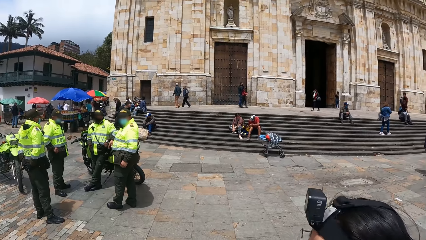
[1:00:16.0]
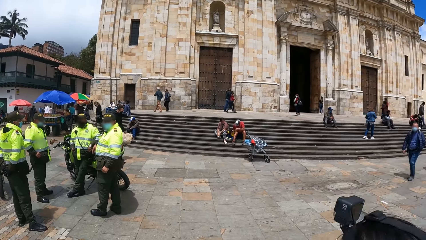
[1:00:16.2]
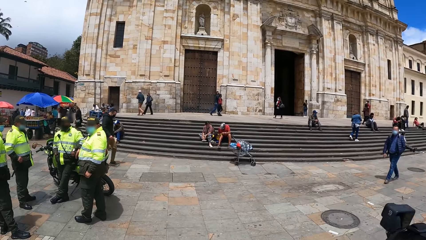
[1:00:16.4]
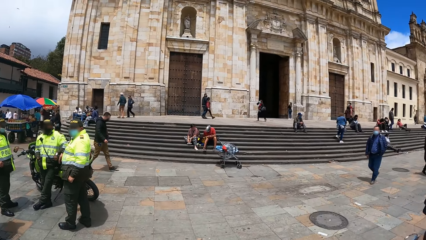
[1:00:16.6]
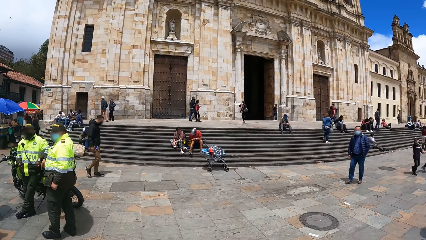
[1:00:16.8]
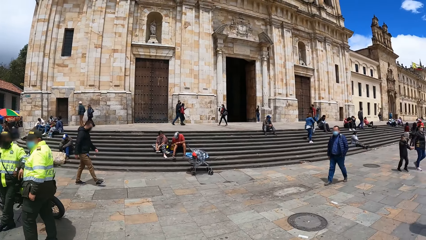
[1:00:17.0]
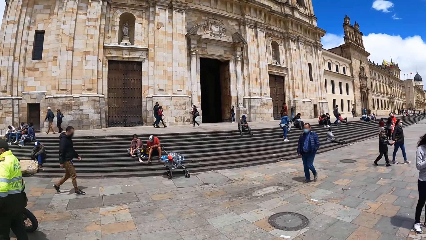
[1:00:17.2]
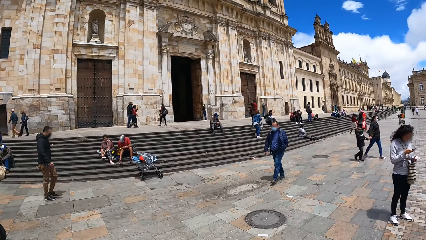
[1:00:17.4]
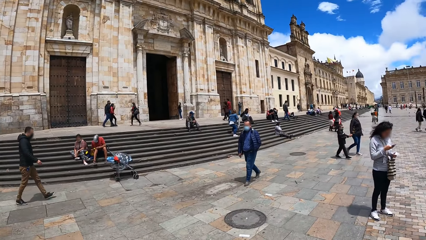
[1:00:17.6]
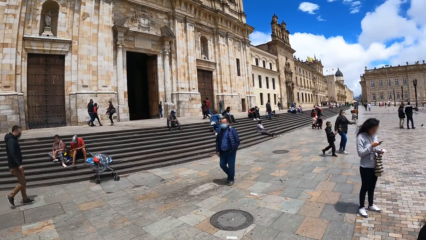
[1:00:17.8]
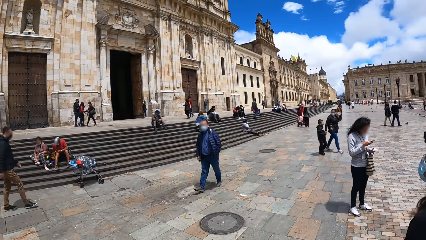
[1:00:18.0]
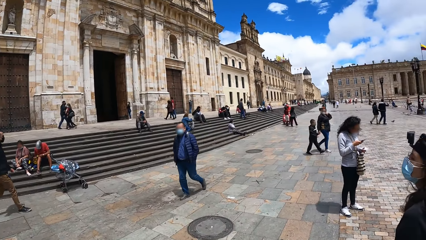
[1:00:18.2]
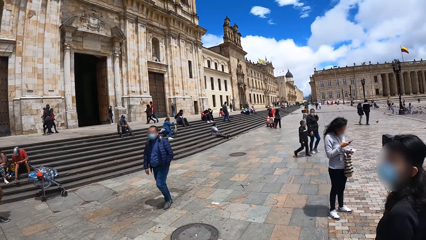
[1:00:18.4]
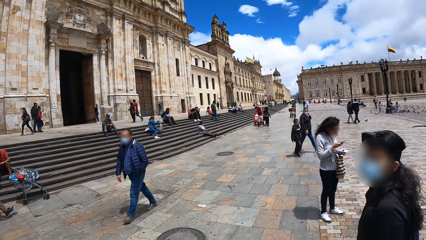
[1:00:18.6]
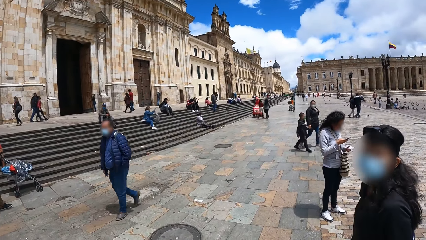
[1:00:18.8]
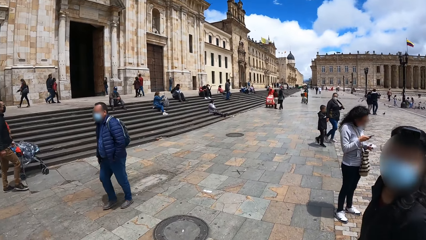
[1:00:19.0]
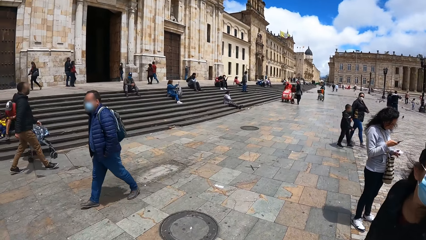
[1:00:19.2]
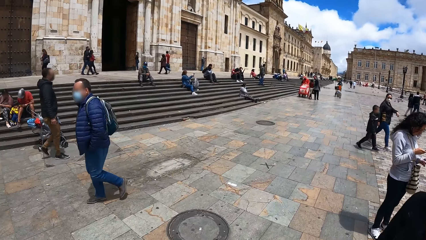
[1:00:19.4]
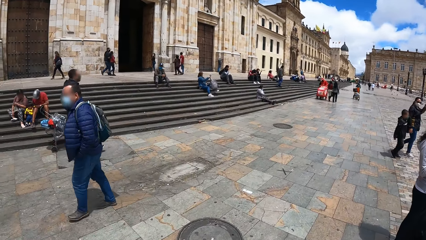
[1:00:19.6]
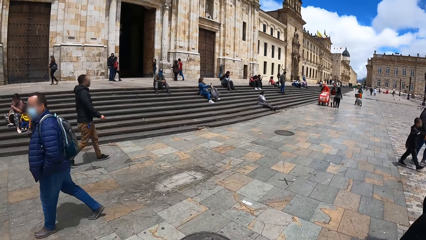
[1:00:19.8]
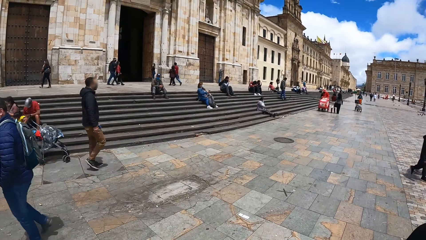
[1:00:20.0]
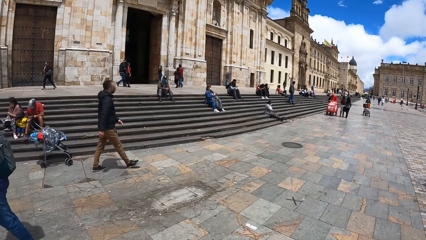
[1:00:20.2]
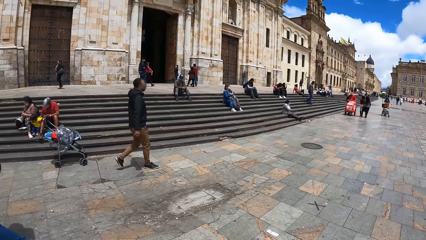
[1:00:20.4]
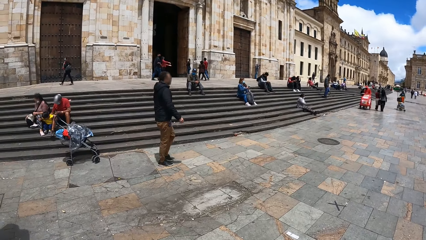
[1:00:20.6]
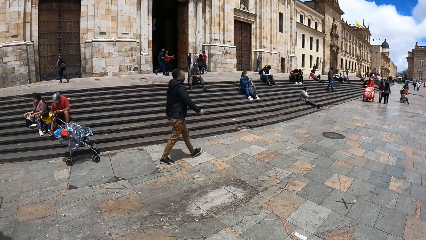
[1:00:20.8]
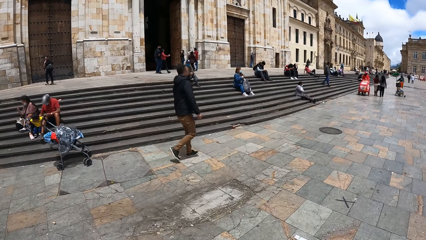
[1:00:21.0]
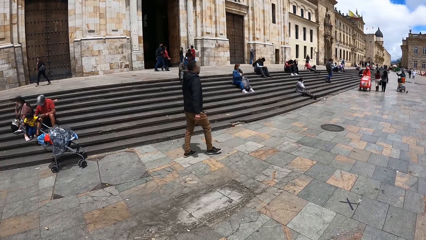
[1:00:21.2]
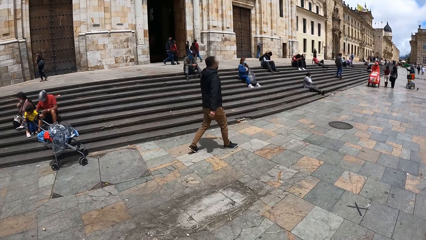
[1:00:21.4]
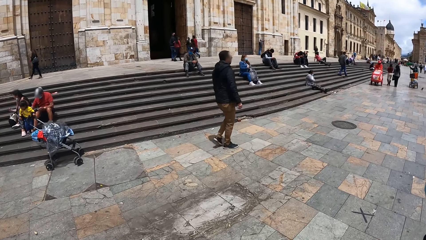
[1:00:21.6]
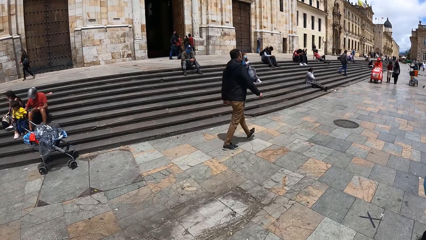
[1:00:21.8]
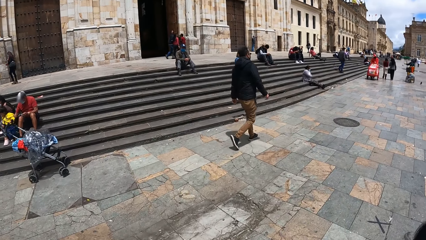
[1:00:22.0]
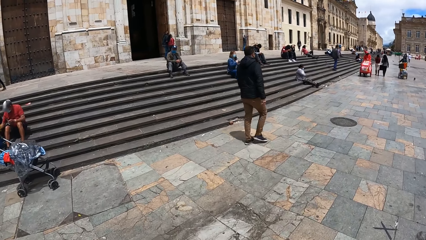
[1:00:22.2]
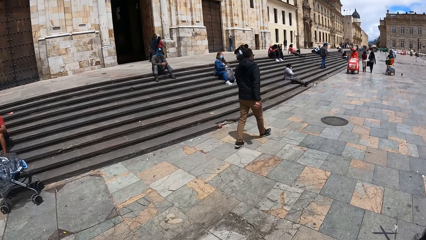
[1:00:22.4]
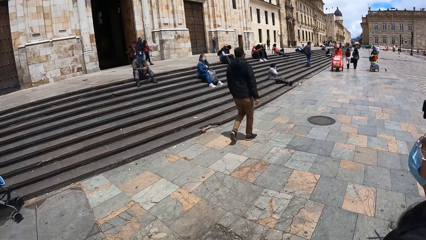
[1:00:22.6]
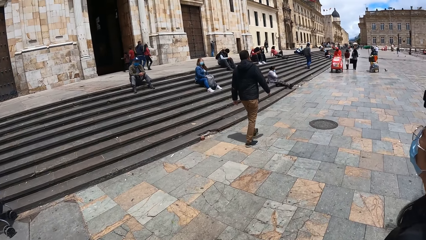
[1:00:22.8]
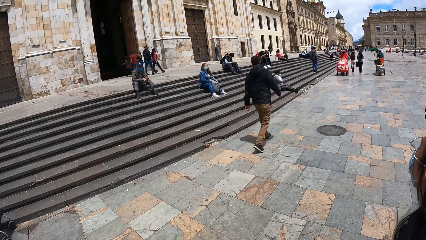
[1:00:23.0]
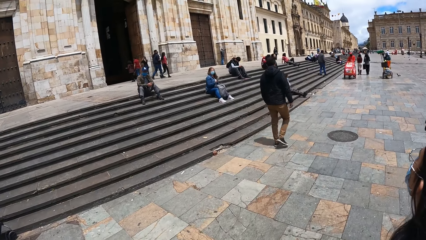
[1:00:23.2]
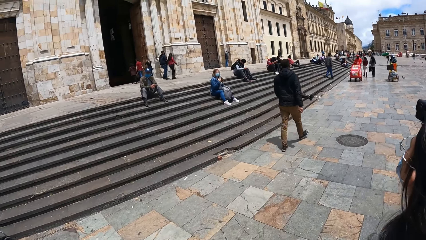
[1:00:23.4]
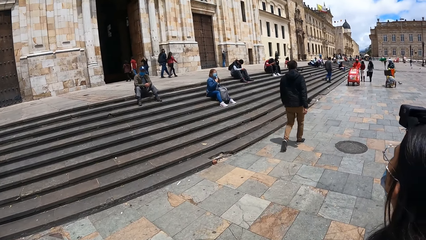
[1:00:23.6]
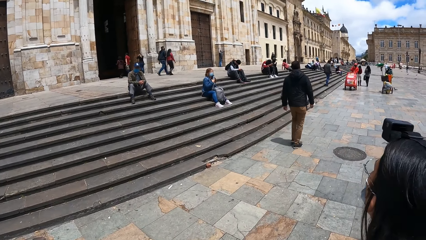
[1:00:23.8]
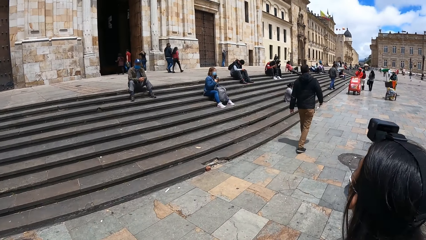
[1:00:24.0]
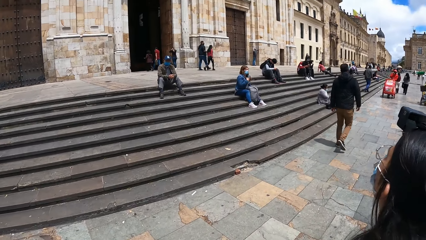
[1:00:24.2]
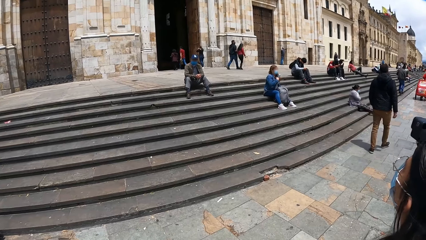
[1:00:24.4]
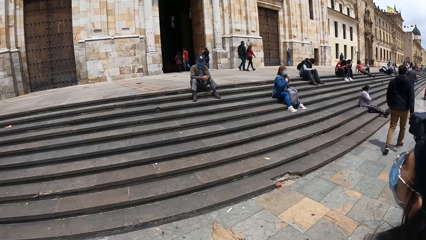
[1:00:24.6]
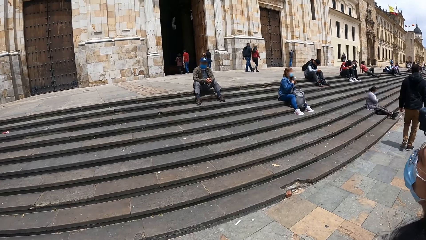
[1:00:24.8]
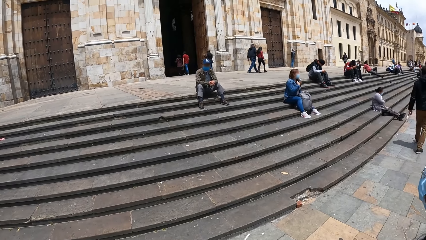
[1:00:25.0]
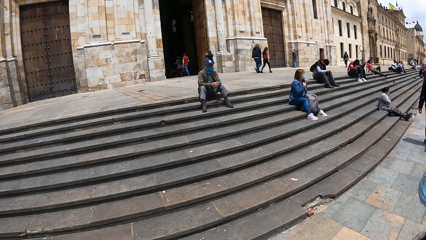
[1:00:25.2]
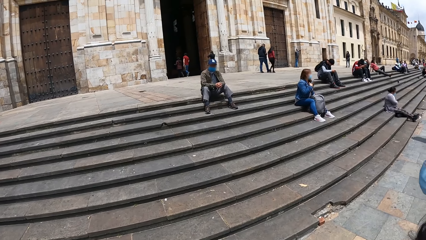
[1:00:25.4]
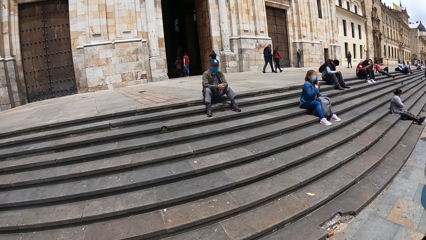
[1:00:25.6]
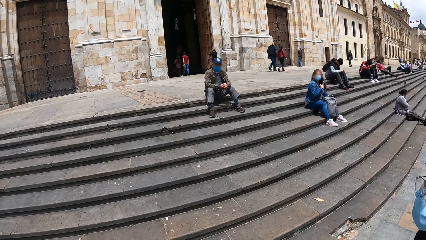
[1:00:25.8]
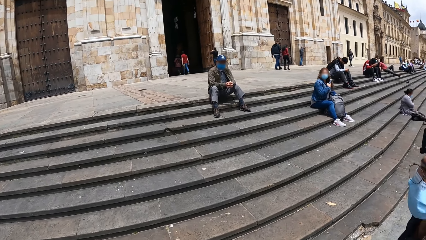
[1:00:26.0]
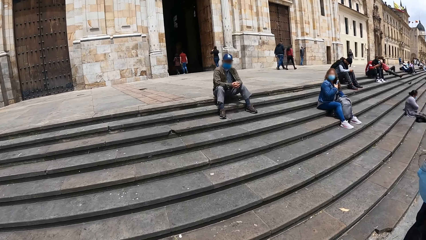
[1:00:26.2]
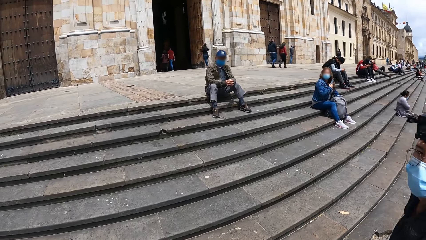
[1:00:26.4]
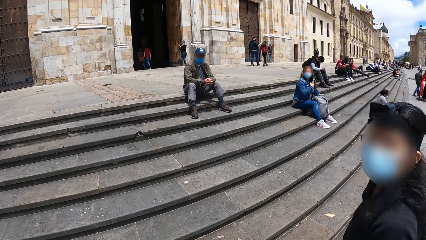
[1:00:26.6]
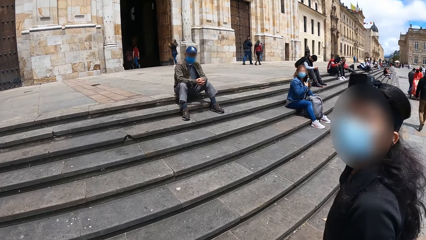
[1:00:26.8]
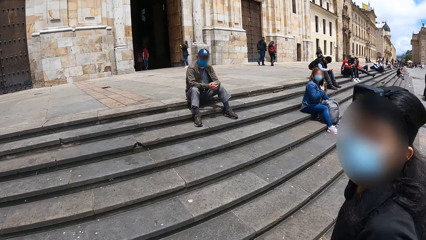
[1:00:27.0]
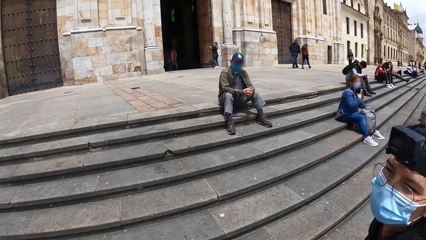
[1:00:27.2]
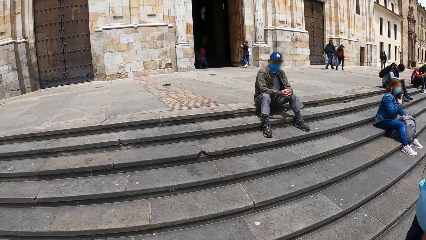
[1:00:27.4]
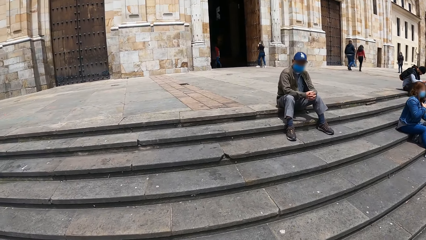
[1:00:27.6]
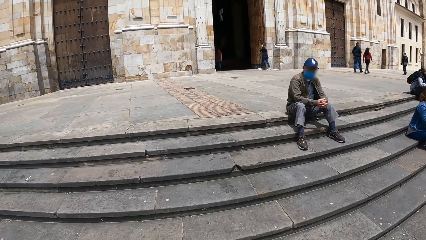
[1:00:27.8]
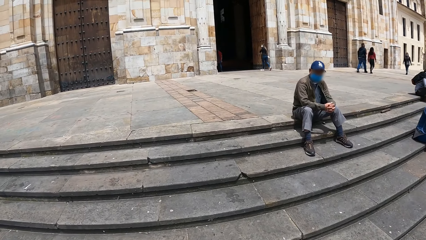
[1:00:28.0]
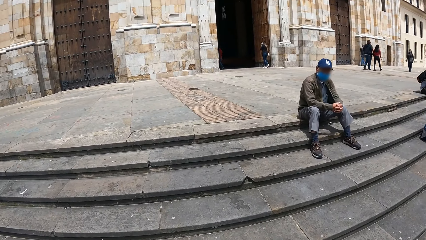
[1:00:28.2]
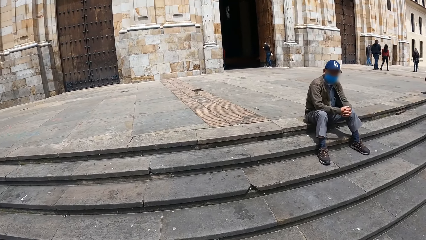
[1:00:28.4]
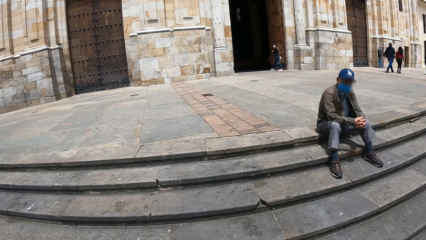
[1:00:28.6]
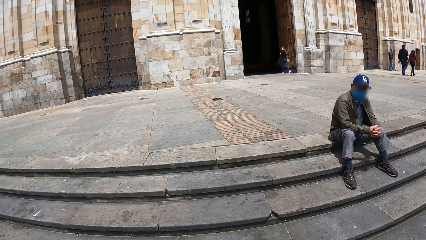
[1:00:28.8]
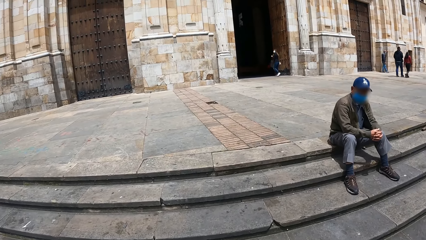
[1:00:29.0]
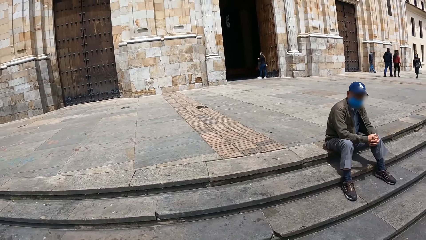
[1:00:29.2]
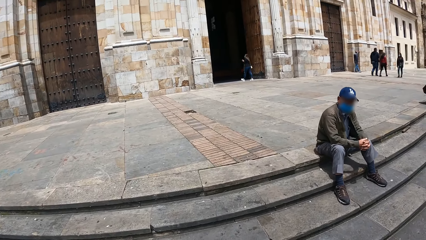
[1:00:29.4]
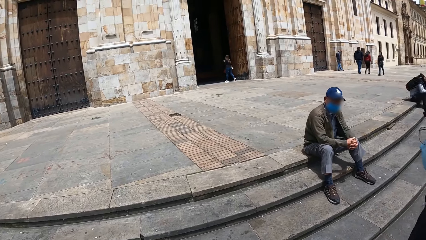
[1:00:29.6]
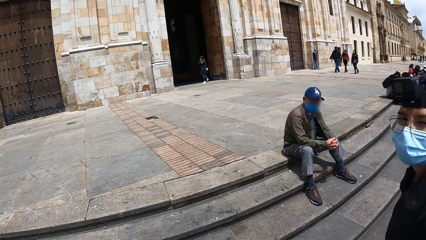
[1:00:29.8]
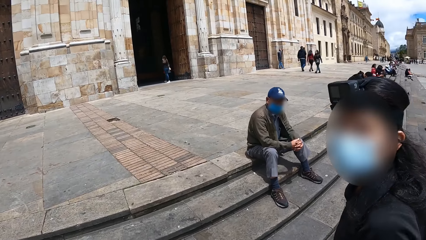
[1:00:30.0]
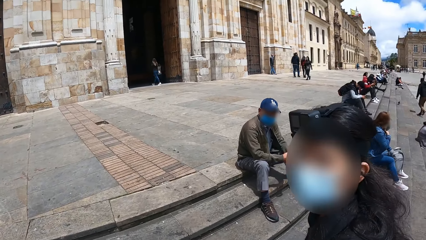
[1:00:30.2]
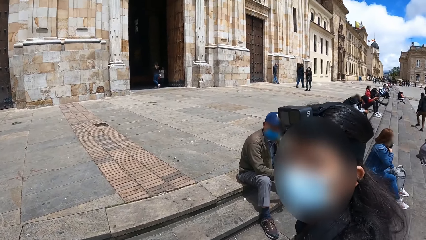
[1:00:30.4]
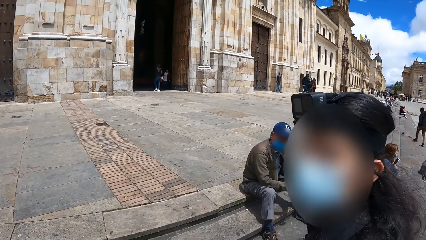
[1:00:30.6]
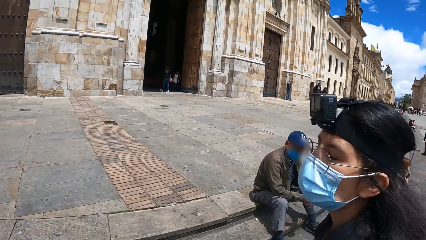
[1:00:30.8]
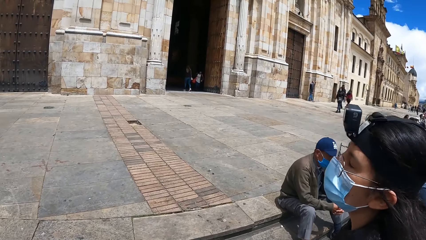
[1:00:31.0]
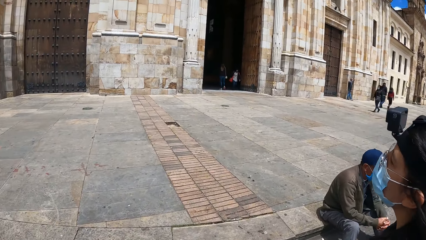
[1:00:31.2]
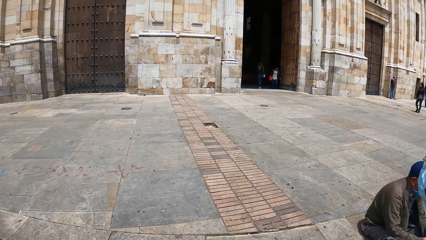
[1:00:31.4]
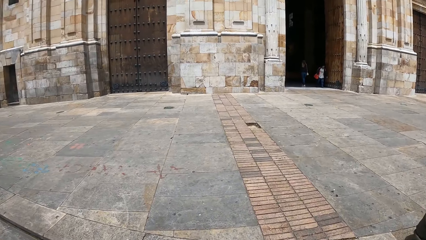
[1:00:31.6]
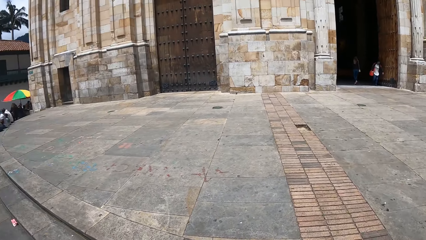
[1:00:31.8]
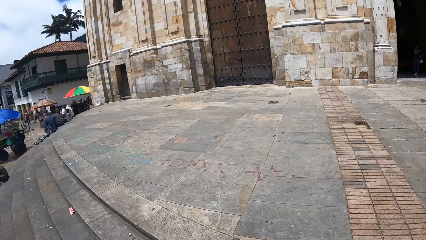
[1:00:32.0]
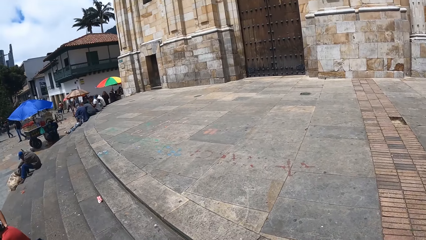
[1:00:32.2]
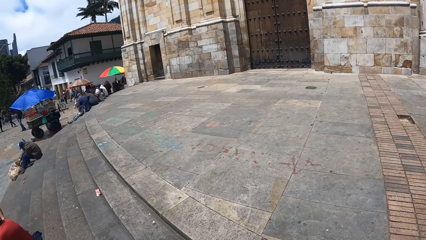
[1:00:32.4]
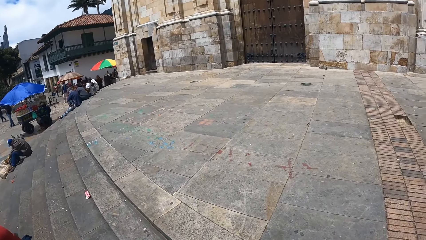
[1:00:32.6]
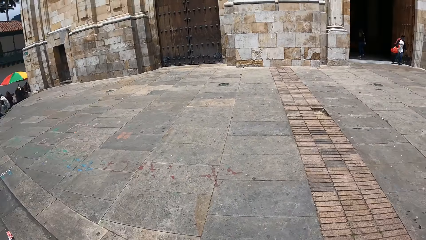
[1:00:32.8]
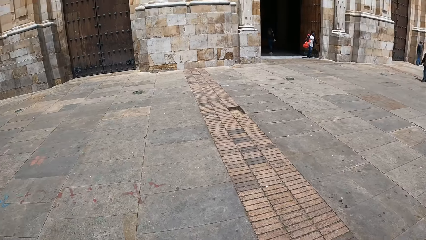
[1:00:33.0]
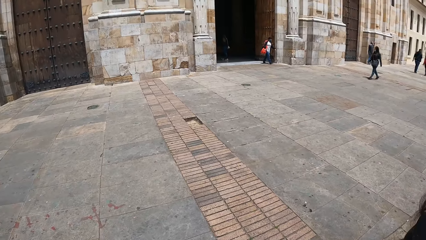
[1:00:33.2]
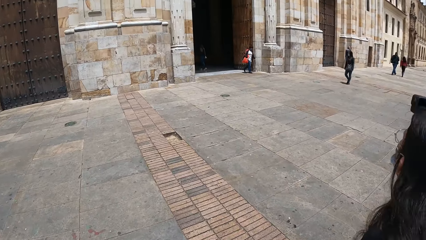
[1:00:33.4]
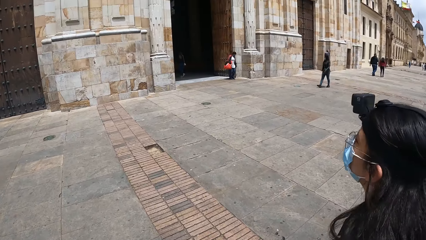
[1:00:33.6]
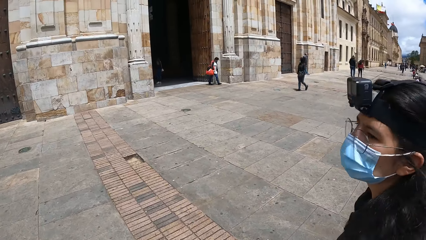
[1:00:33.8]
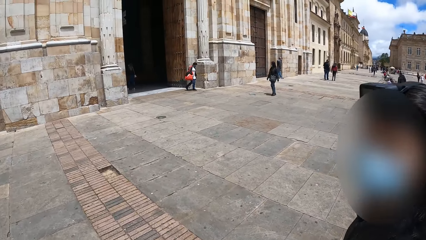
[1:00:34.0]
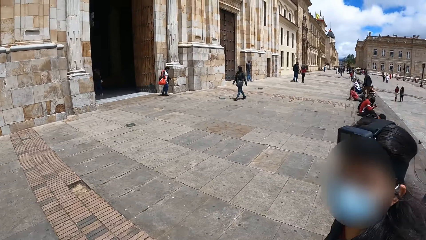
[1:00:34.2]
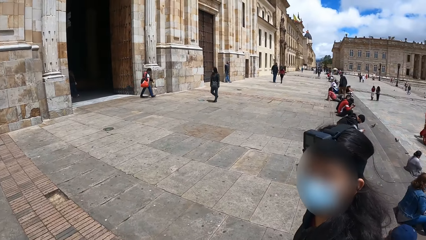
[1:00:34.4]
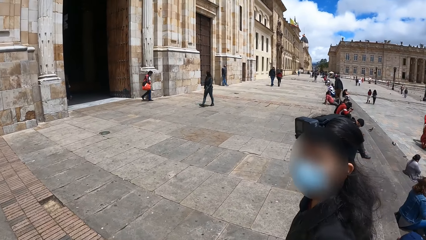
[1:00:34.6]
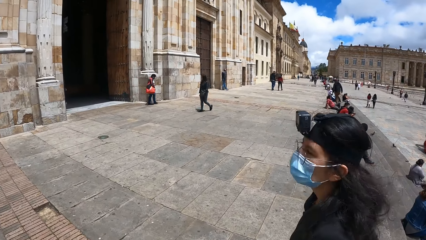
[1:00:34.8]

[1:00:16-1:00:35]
The camera wearer walks around. They look at a woman. They move up the stairs. They walk around.
